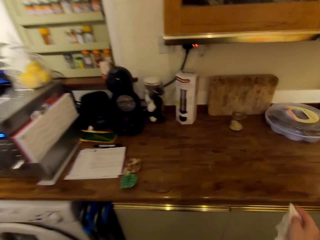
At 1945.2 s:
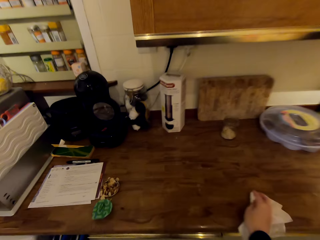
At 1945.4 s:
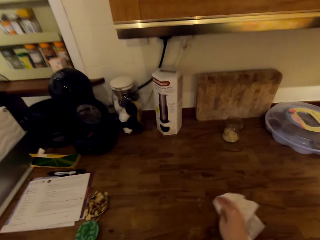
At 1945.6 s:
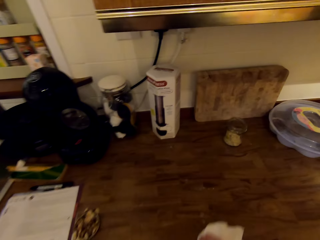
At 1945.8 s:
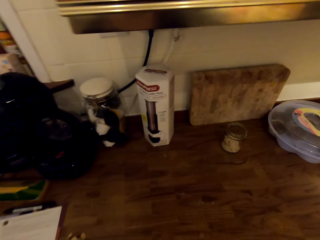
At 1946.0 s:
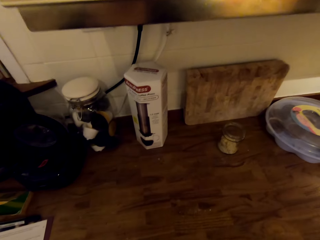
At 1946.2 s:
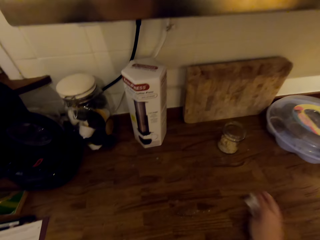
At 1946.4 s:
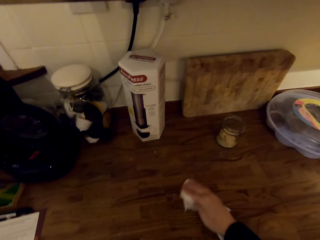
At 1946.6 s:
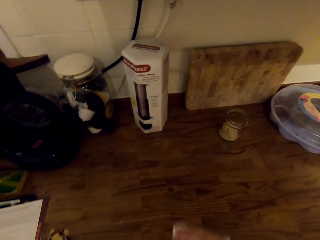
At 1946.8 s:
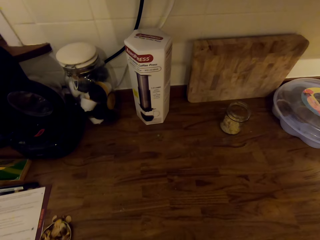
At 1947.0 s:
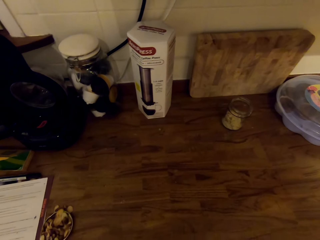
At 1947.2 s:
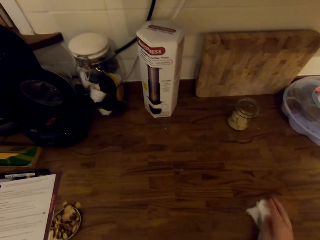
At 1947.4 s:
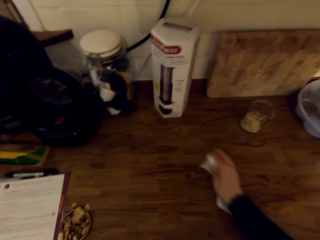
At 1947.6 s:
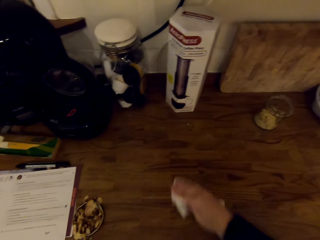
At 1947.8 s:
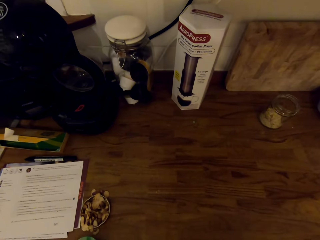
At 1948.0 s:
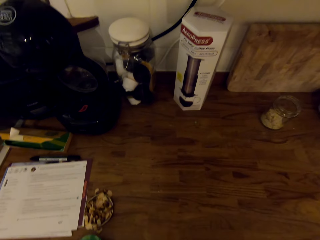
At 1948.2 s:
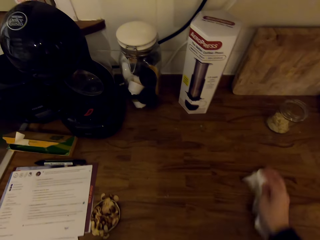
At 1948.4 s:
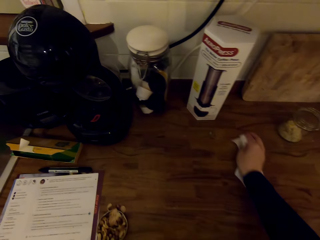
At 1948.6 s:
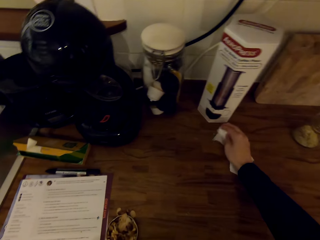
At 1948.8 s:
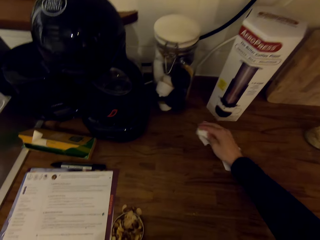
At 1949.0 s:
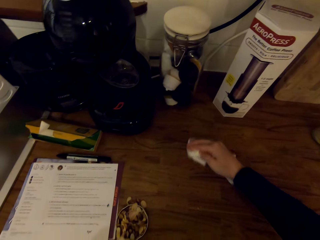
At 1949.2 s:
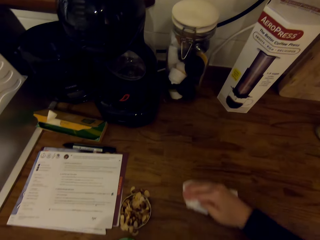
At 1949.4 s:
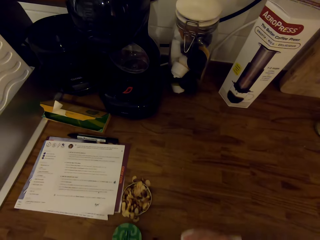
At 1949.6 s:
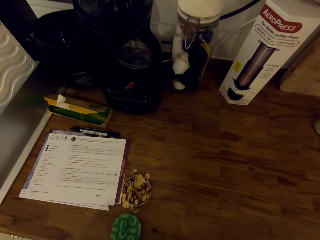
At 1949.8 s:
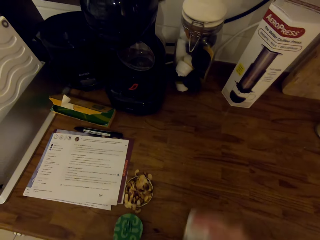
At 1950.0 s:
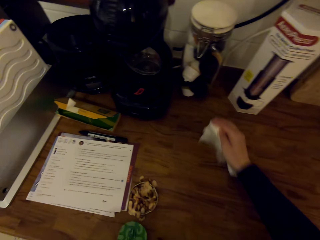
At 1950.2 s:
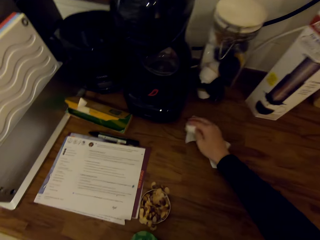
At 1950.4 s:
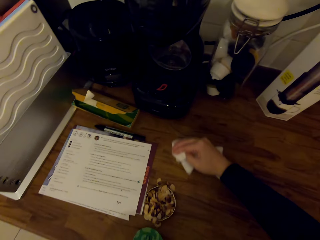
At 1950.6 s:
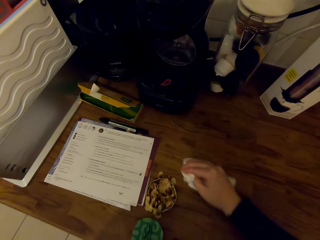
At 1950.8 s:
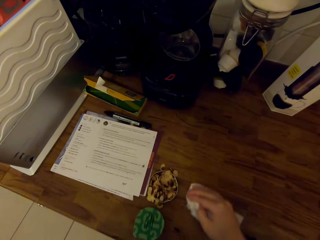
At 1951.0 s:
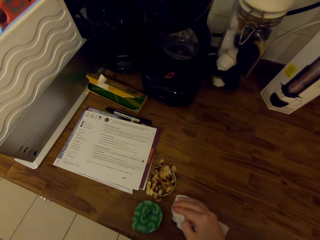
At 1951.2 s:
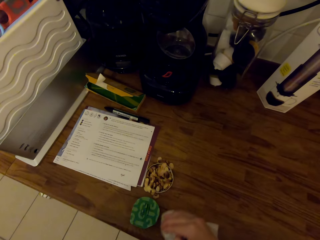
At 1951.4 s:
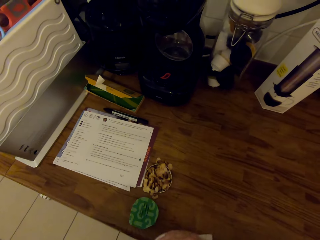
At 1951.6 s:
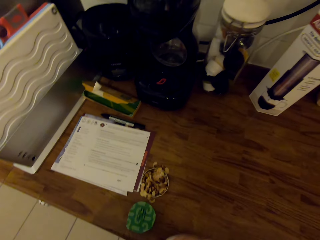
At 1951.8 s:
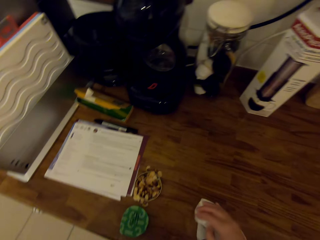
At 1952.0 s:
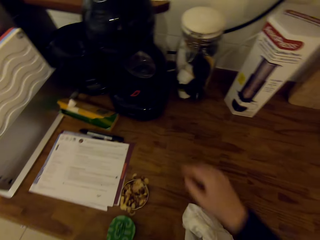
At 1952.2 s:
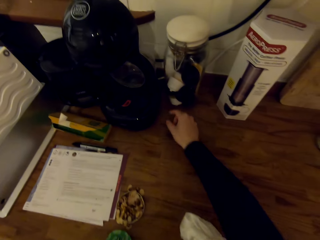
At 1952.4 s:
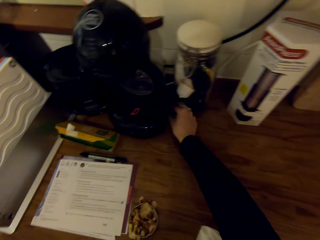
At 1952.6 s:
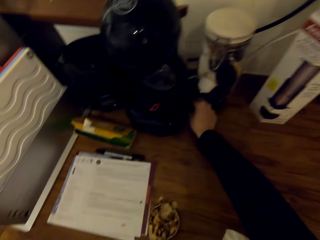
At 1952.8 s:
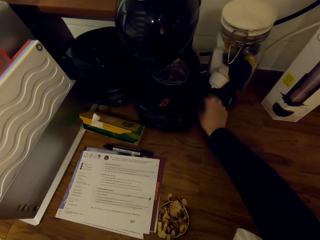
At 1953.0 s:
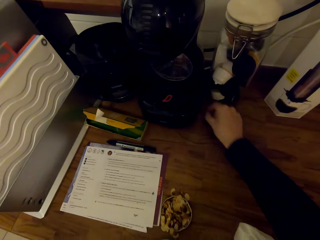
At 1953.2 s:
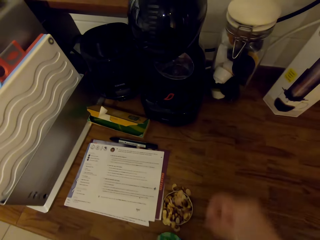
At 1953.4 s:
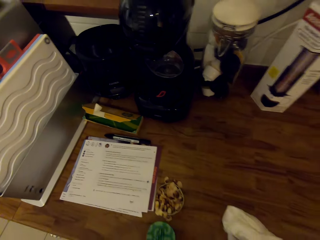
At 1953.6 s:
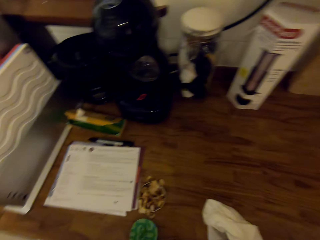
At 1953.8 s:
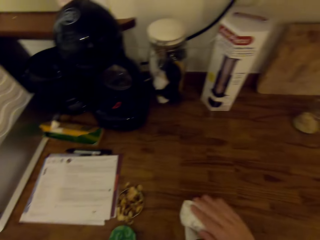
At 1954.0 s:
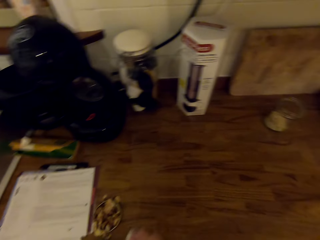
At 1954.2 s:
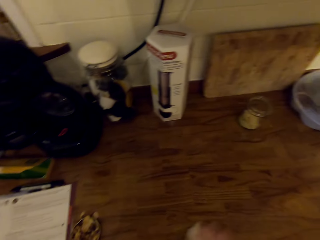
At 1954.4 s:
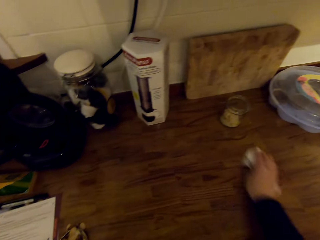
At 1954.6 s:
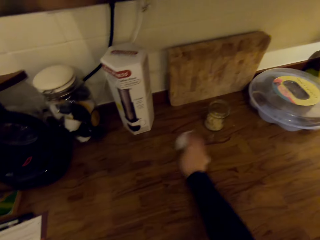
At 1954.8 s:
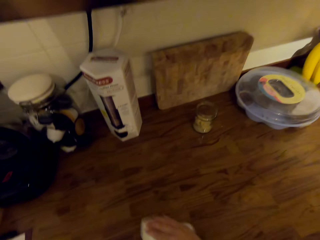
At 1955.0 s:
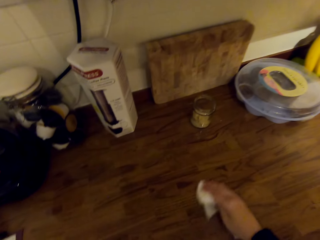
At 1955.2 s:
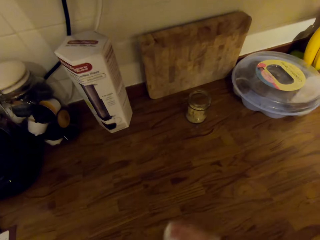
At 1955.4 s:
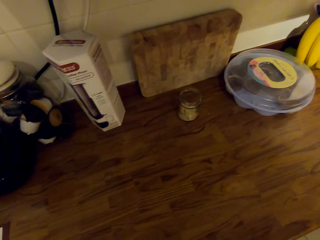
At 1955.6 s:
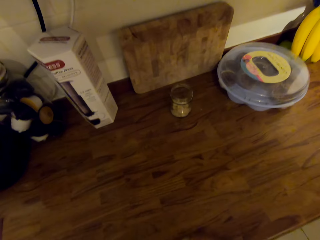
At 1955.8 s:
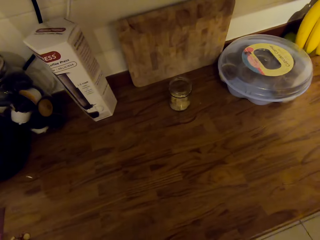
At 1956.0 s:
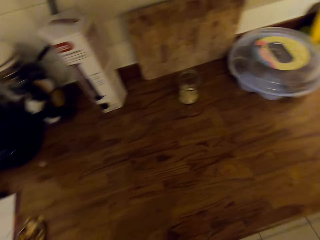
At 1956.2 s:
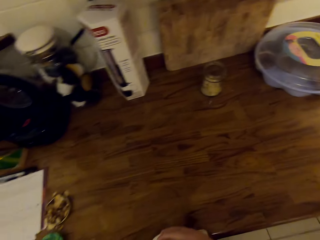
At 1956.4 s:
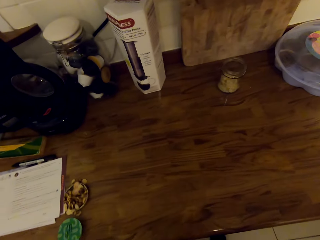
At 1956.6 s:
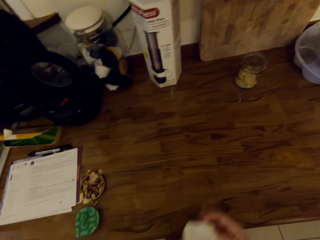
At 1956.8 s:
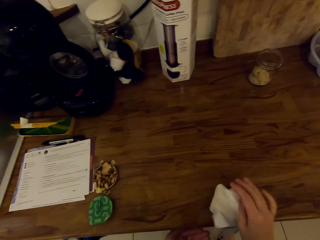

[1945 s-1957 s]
The camera wearer turns around the kitchen. They wipe the counter with a paper towel.

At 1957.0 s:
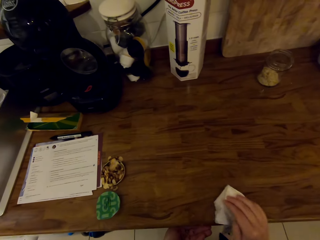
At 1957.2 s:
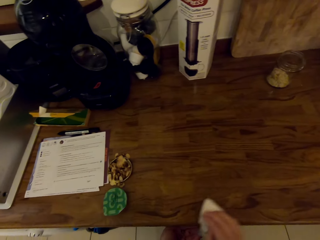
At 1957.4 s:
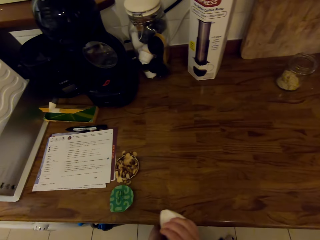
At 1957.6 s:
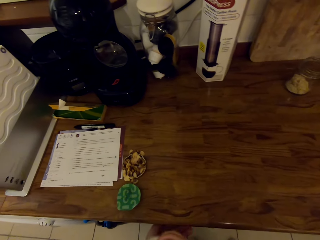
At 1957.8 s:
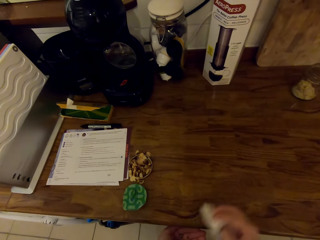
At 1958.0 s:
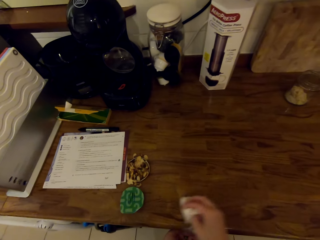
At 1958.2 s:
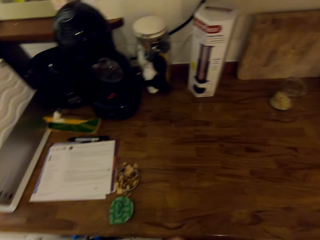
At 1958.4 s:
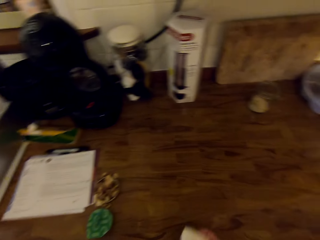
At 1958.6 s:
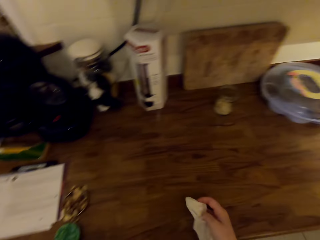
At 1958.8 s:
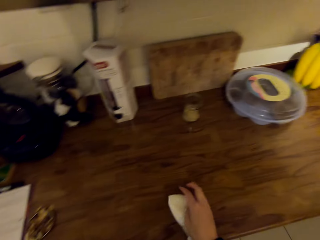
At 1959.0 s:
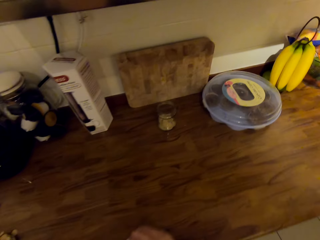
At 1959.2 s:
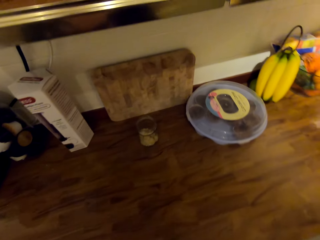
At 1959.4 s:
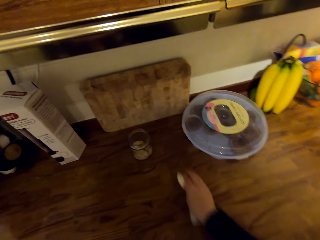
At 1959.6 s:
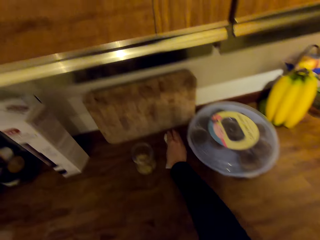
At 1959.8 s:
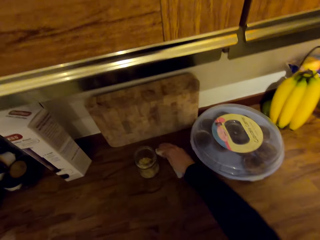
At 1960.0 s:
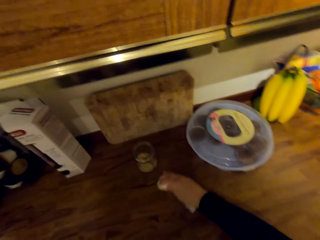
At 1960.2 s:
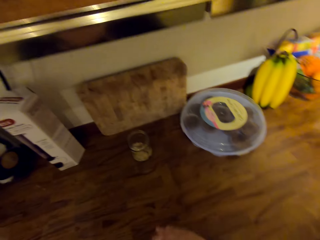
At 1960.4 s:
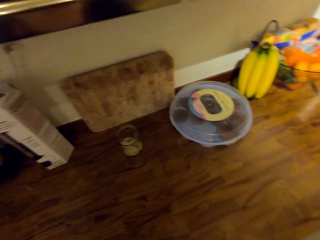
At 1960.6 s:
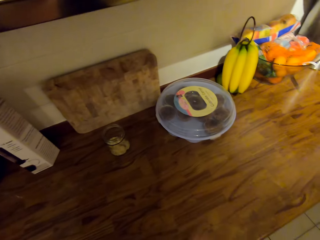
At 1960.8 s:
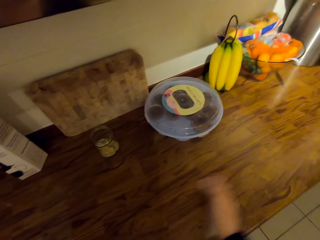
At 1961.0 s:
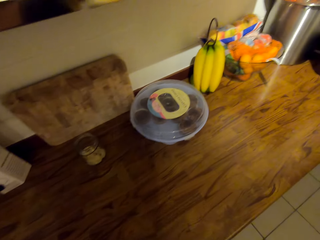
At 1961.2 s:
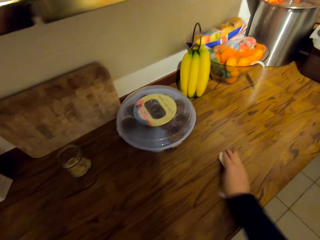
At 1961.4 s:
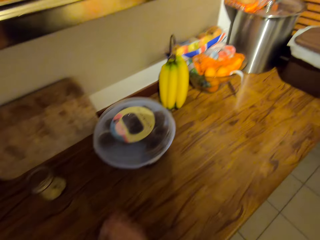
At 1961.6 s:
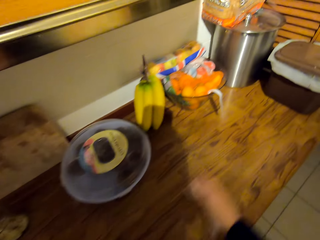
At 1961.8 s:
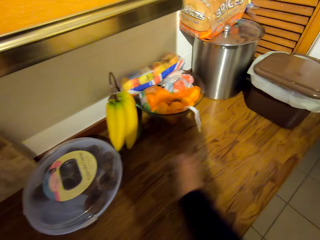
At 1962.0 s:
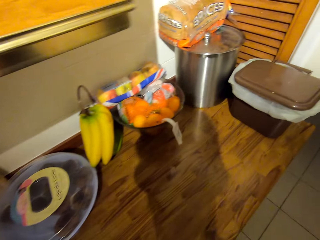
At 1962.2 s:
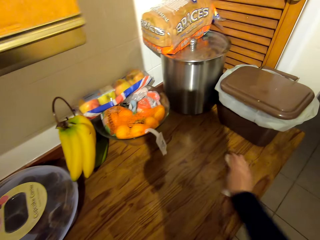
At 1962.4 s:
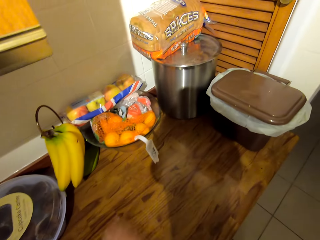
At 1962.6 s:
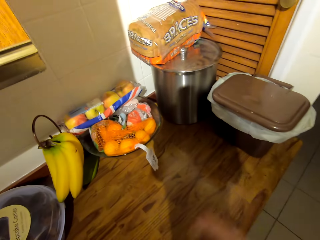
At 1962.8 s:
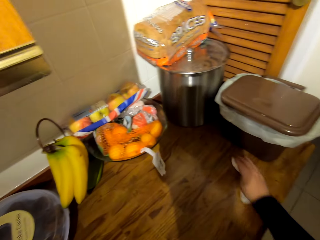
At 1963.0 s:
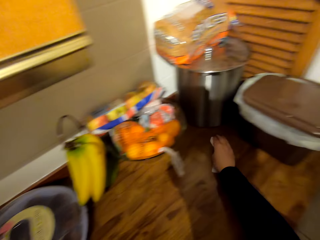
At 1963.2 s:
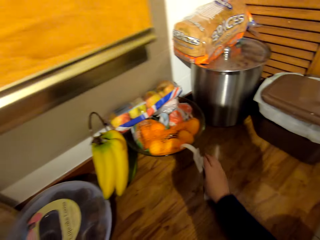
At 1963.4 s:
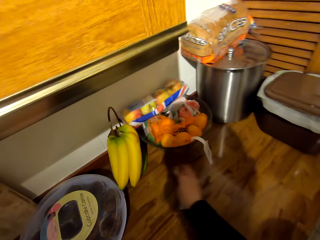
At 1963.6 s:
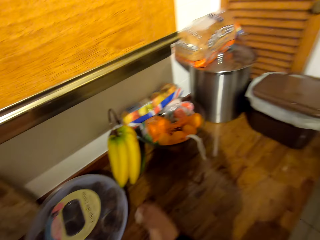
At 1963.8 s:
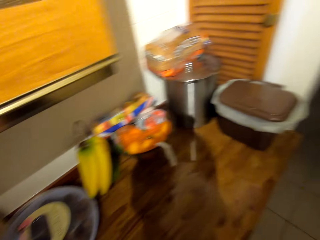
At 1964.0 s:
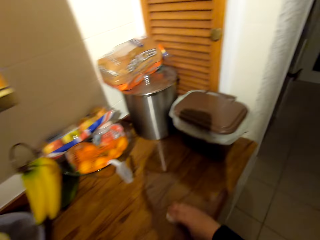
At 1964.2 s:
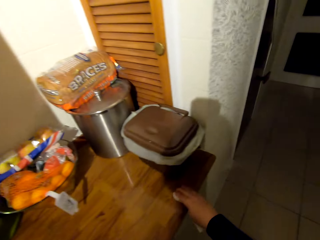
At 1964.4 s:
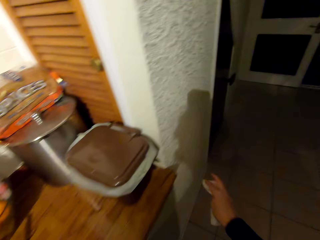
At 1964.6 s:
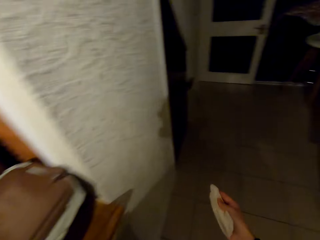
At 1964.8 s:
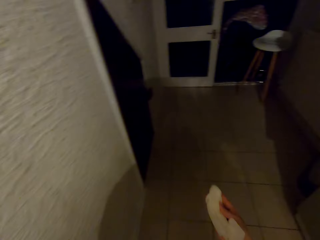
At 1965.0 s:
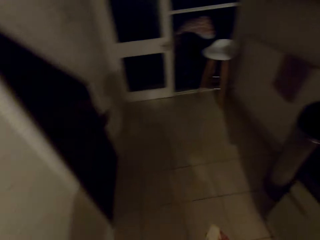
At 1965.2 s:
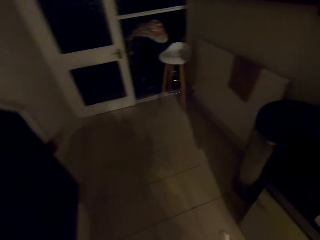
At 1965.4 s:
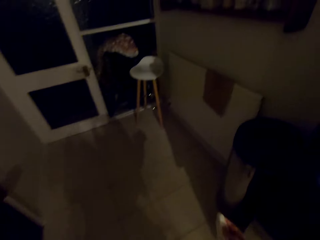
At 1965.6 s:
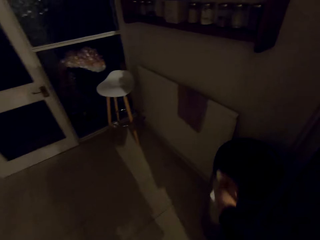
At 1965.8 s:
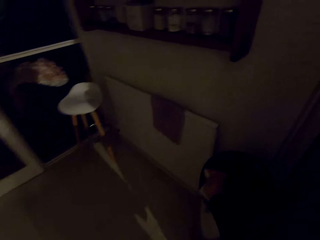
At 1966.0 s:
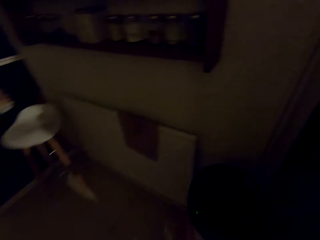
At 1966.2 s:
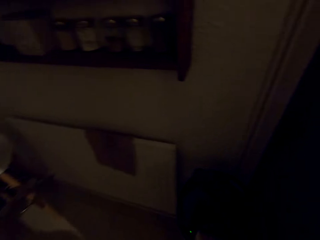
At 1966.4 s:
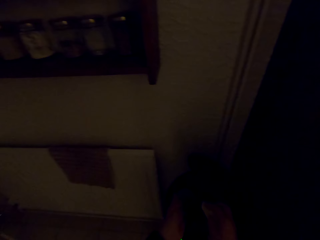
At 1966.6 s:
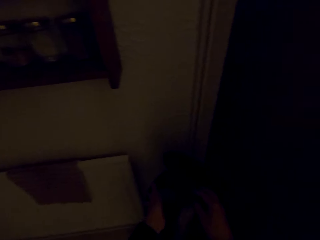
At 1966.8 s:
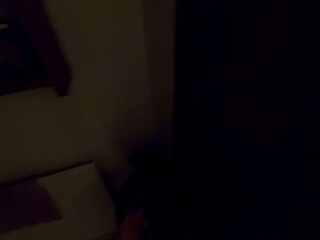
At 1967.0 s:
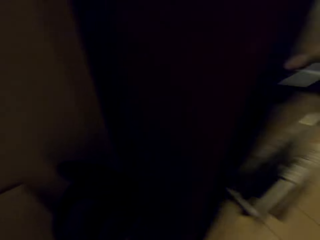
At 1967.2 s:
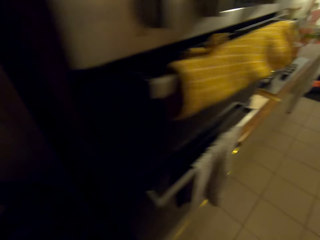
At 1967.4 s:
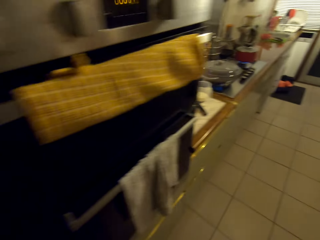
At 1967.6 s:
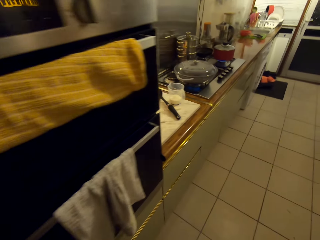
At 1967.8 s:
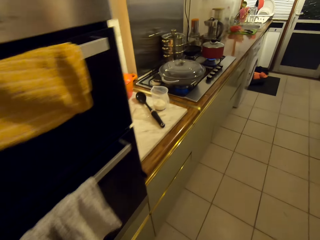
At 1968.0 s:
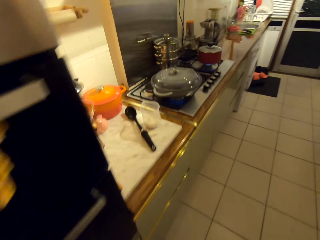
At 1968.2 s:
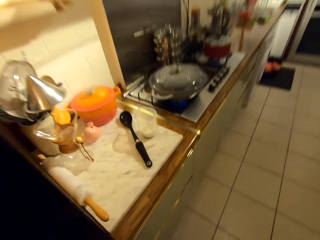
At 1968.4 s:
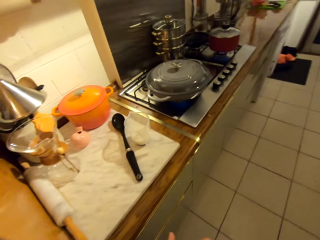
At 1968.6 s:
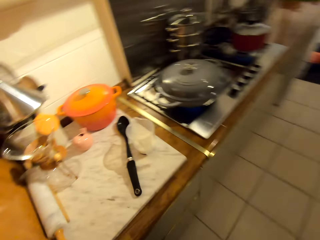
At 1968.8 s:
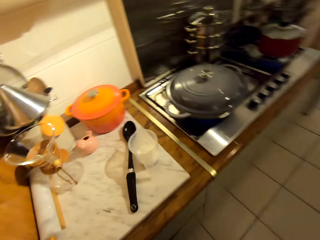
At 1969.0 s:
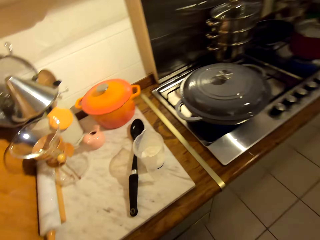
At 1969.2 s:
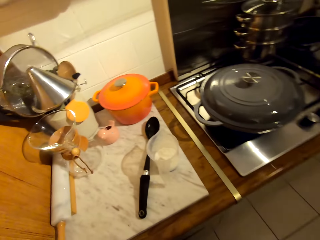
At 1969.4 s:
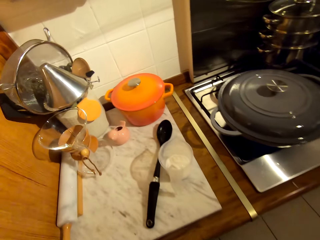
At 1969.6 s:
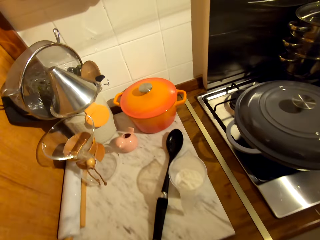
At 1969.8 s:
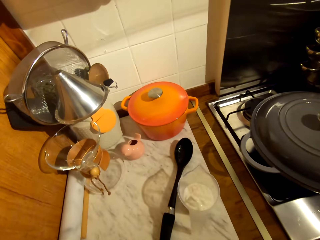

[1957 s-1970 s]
The camera wearer walks towards the dustbin, throws the tissue on the dustbin, and walks towards the cooker. They turn around the kitchen and walk around the kitchen.
